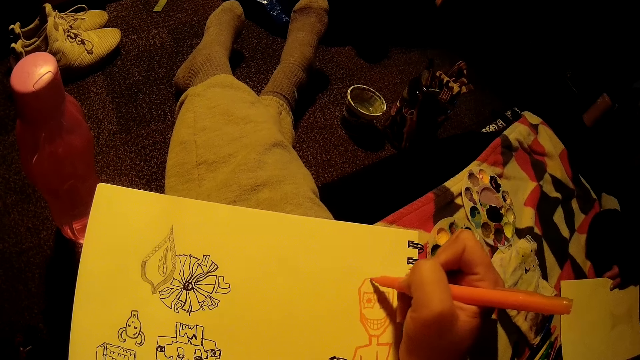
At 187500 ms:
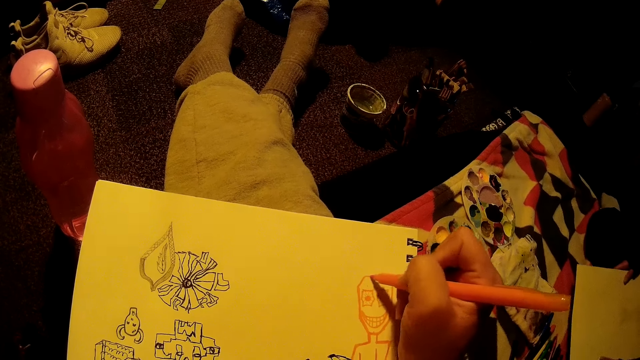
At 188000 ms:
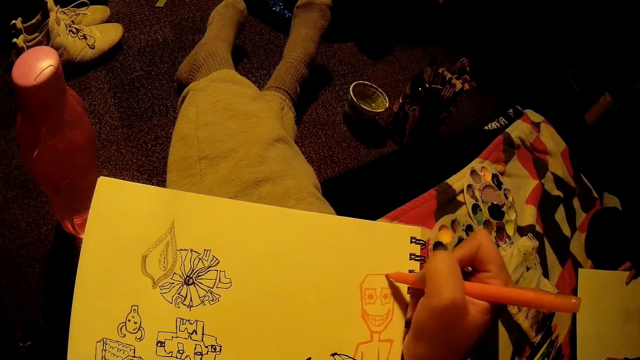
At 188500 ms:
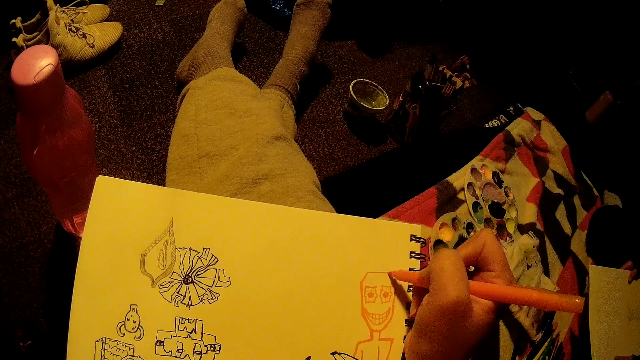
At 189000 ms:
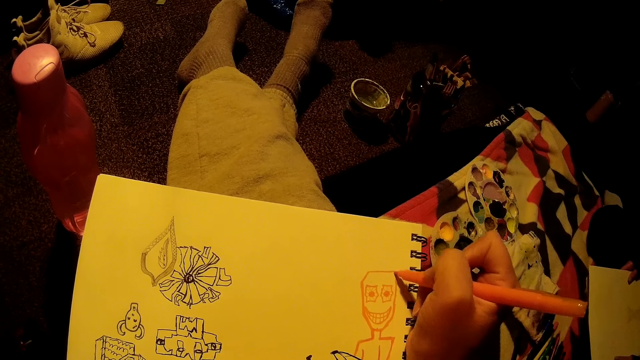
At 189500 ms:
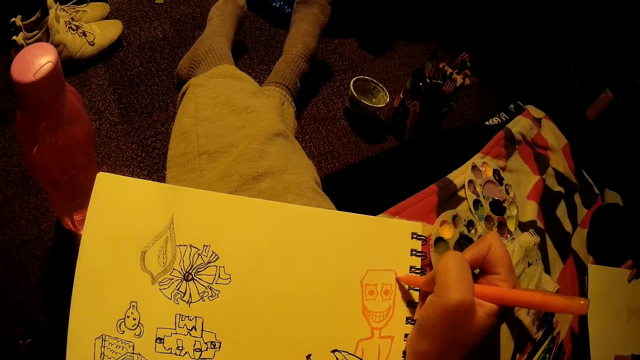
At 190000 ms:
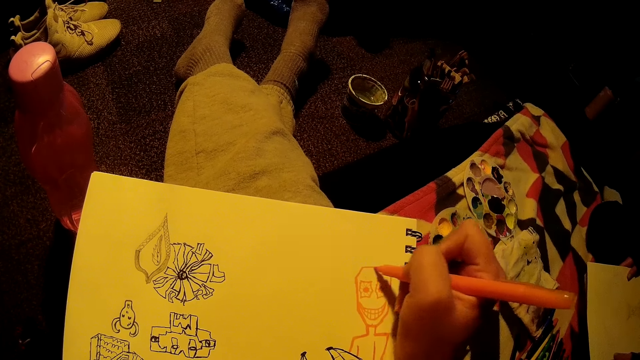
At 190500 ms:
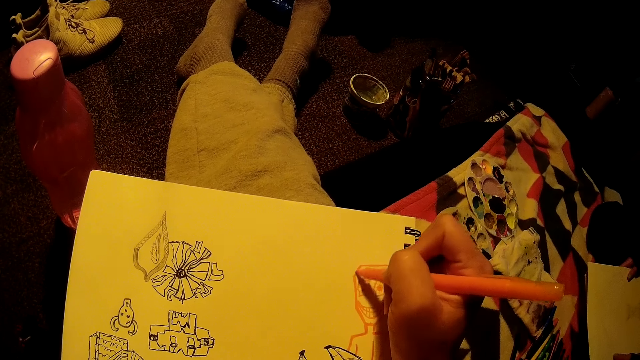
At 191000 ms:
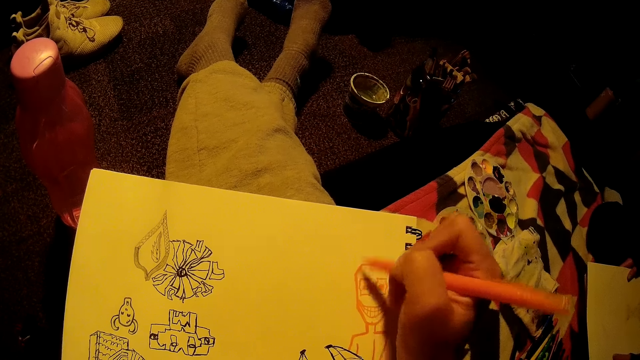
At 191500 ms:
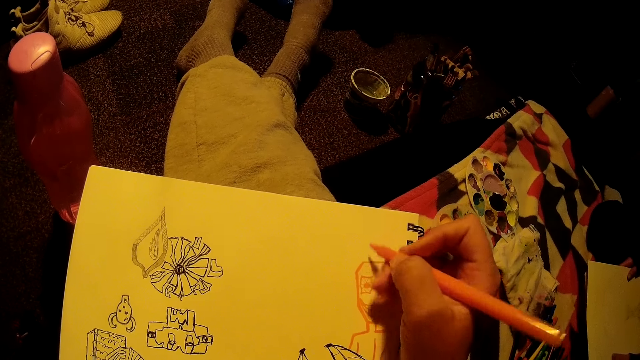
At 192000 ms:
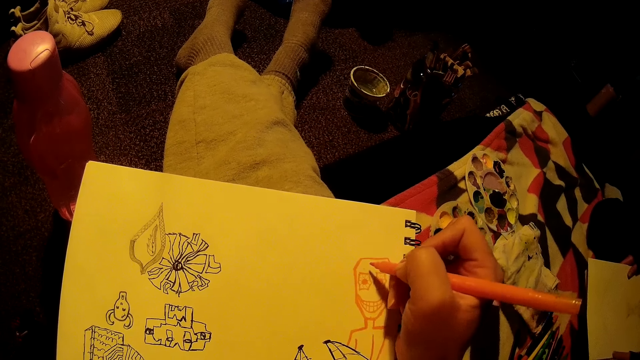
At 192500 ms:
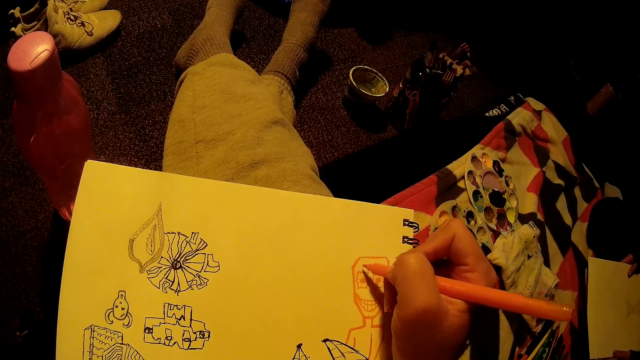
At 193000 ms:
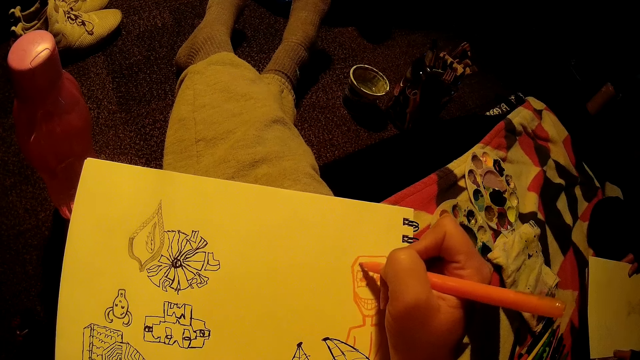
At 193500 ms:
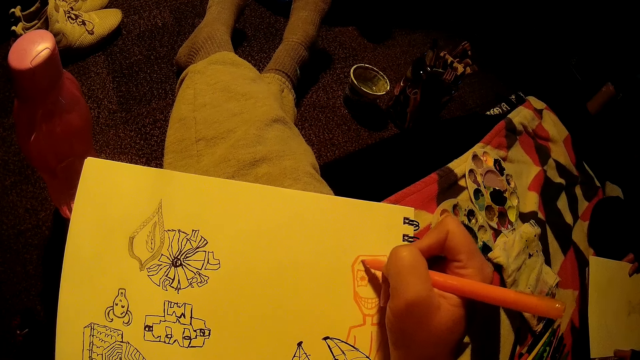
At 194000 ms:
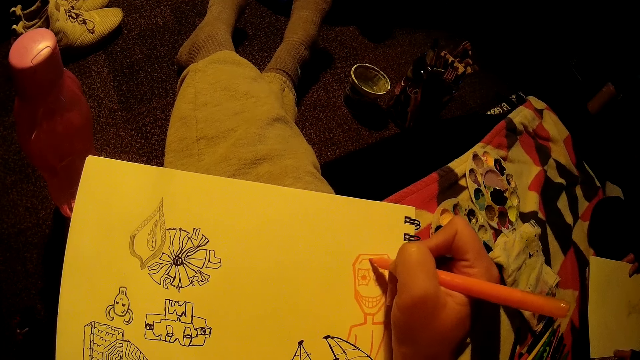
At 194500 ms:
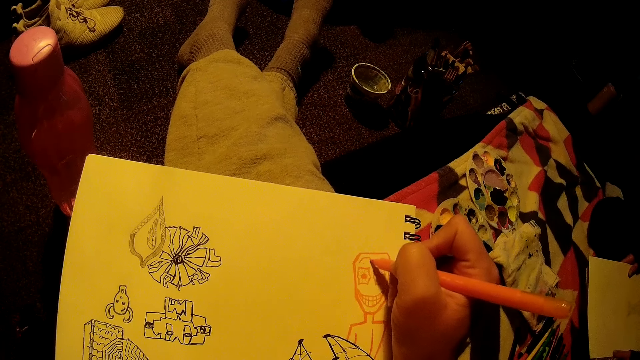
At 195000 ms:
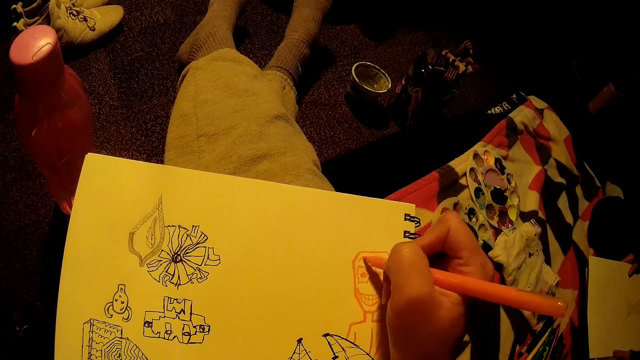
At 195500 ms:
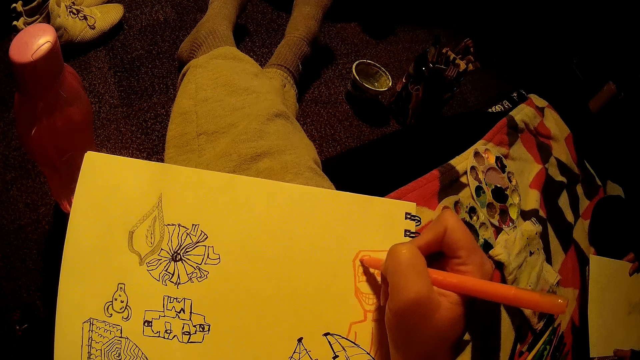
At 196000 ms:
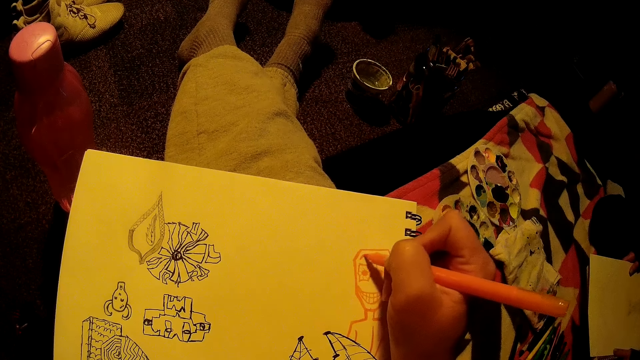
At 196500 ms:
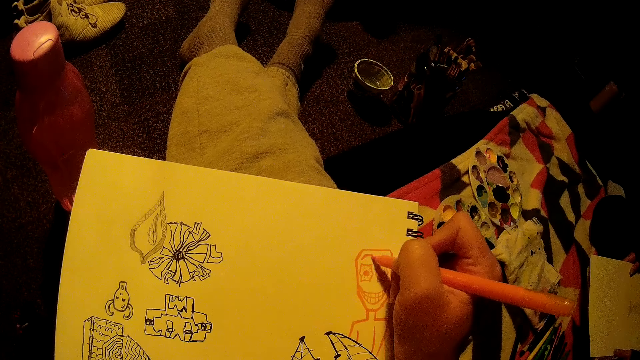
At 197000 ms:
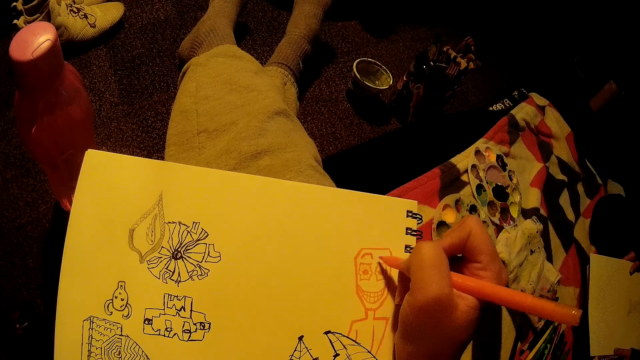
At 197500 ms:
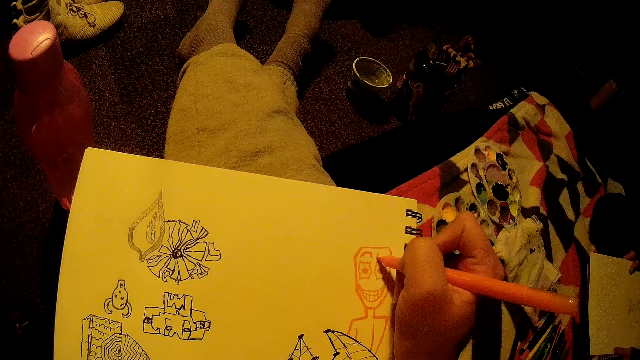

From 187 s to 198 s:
The camera wearer draws on a paper pad with a drawing pen. They draw on the paper pad with the drawing pen again.

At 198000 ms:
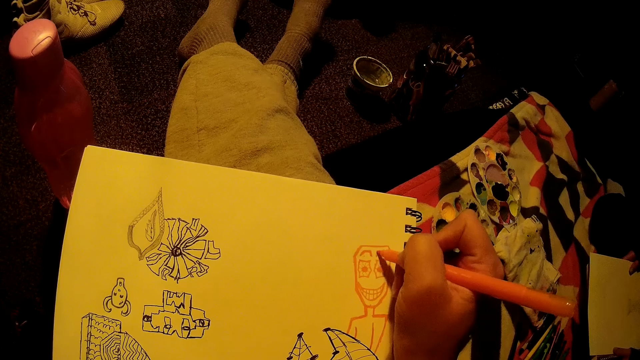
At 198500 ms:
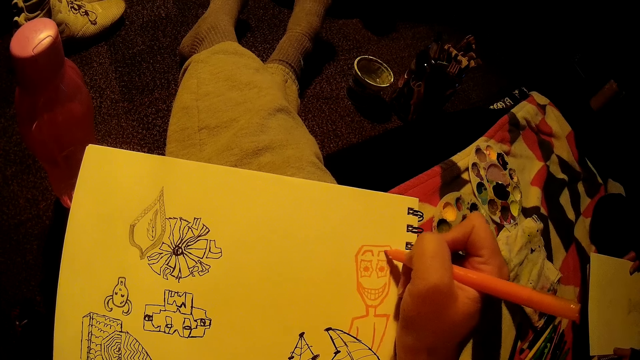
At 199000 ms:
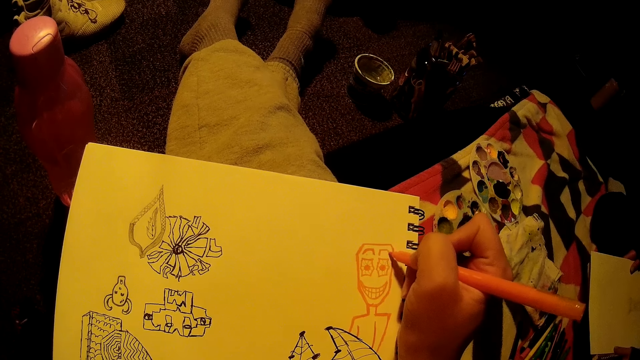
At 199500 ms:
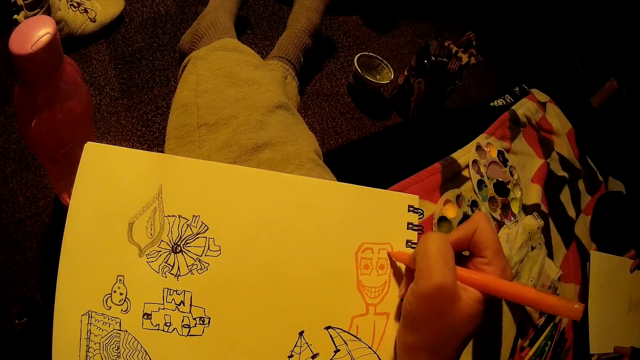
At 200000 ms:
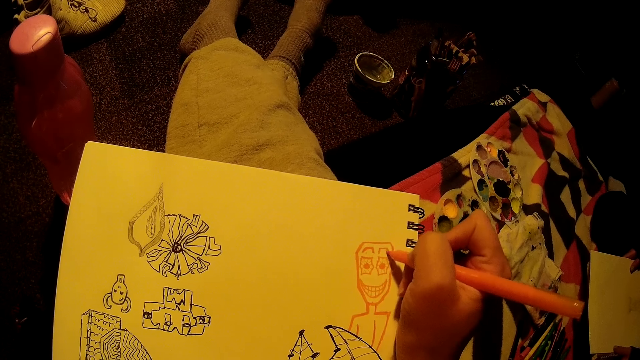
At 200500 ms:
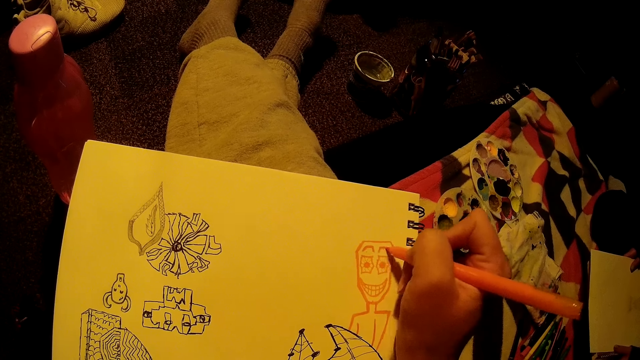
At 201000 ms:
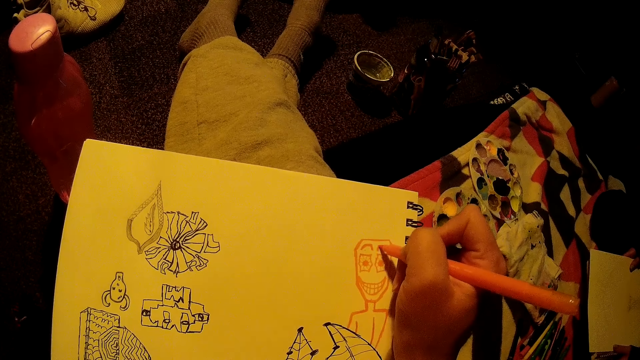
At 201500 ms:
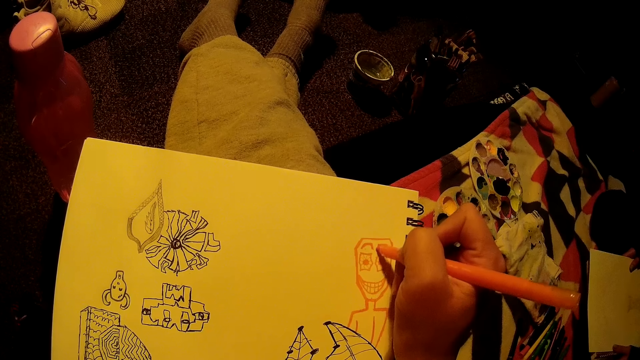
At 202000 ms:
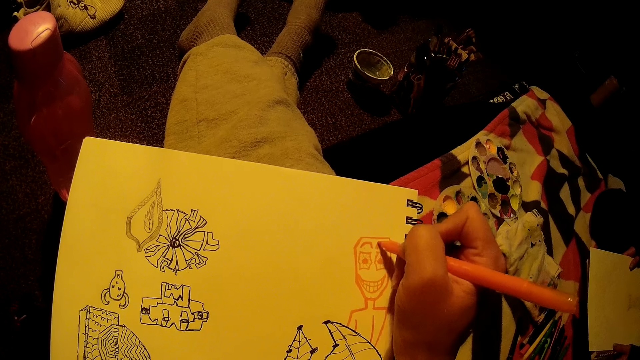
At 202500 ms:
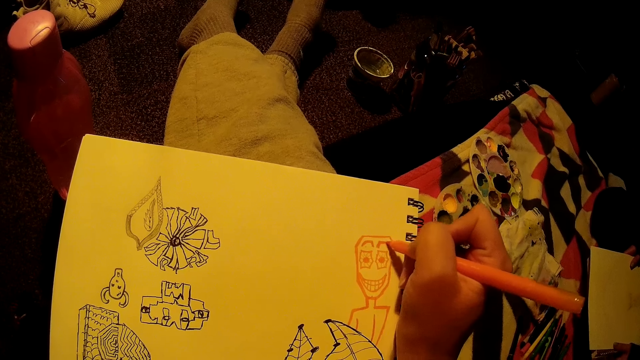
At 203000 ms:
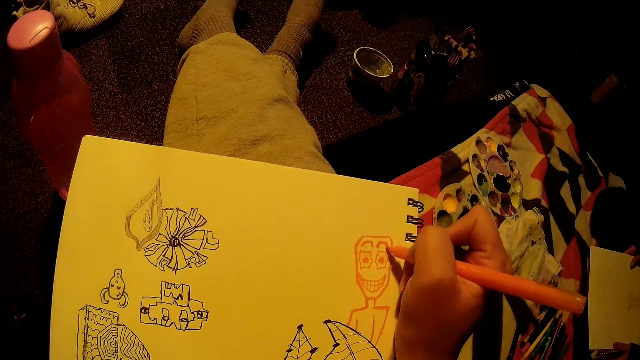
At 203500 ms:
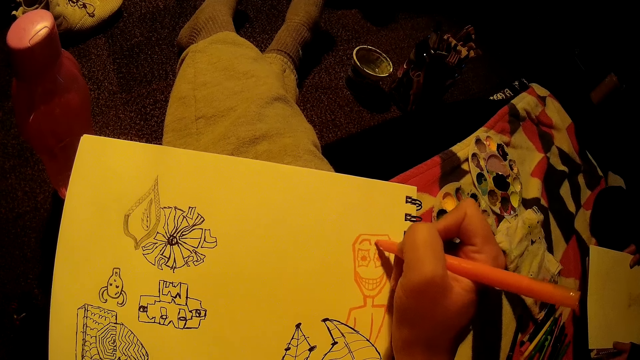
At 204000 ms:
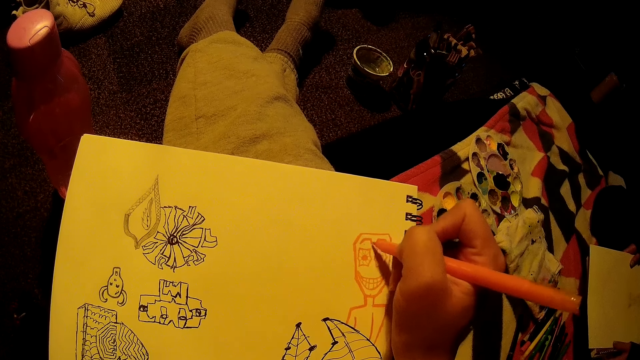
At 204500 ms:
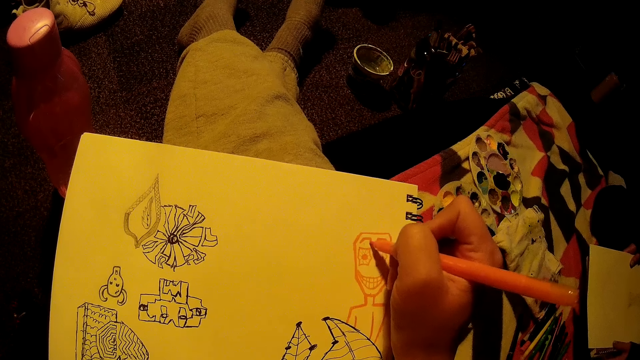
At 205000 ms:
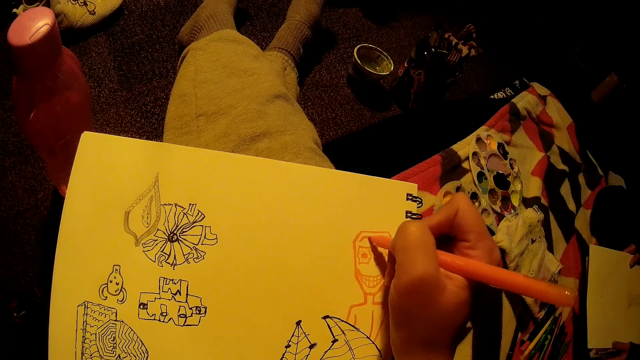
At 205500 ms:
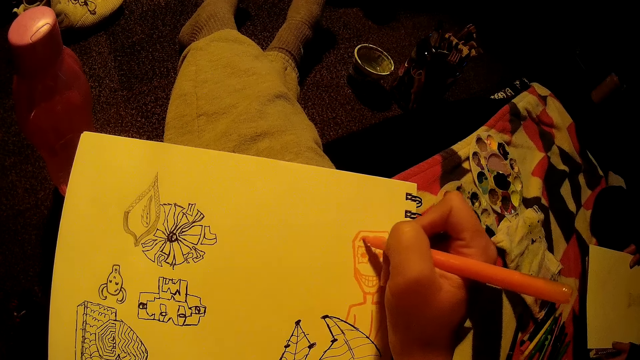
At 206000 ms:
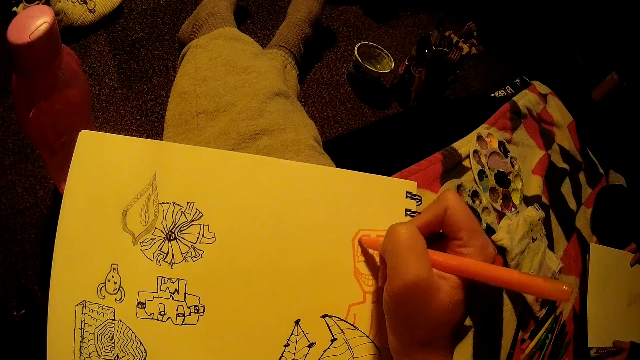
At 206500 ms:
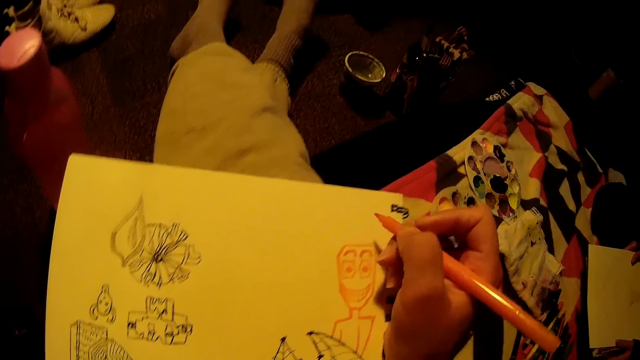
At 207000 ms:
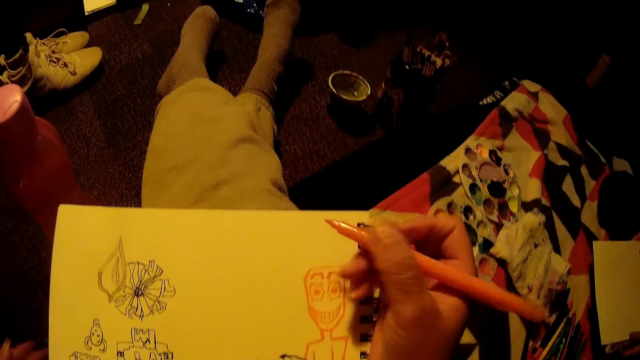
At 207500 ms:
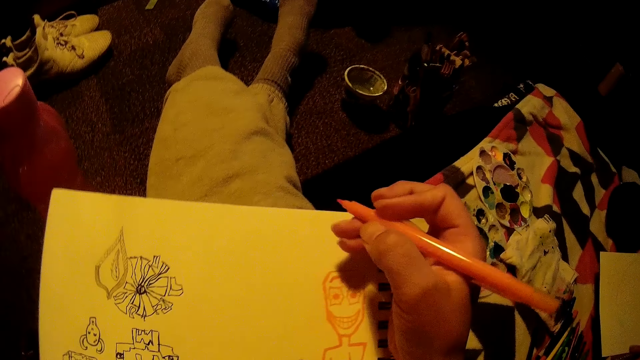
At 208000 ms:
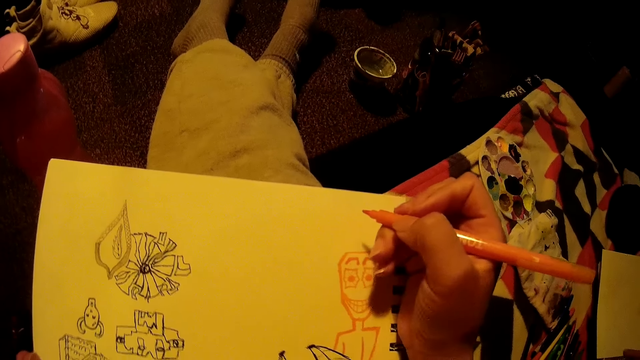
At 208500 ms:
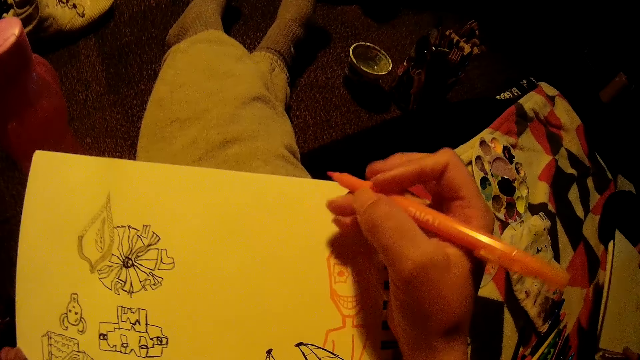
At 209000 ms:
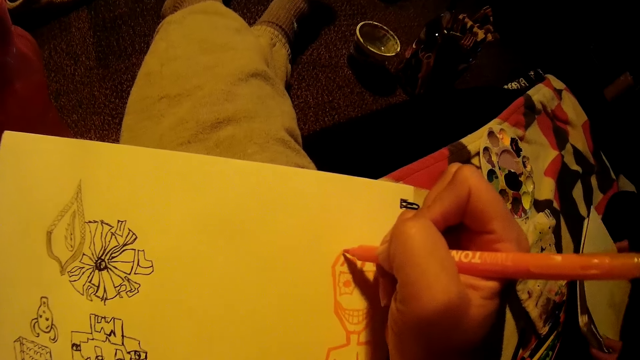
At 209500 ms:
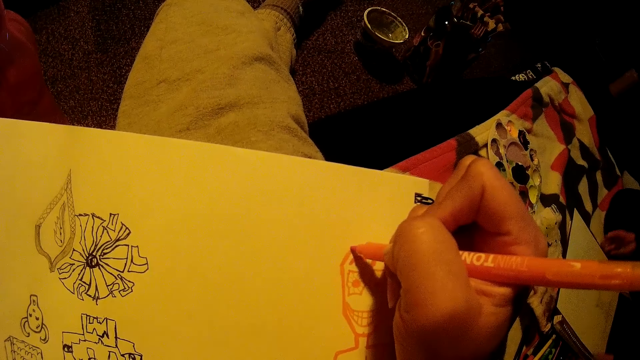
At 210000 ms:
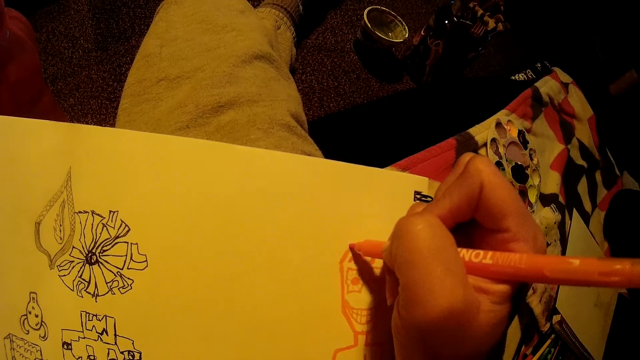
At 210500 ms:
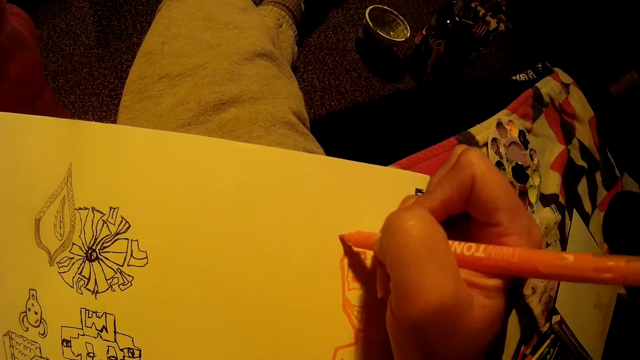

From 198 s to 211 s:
The camera wearer draws on a paper pad with a drawing pen. They draw on the paper pad with the drawing pen again. They lift up the drawing pen. The woman places the drawing paper on the bed with both hands.
